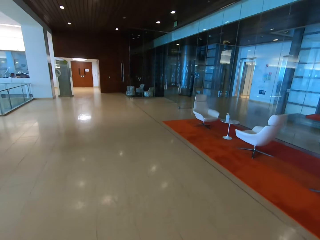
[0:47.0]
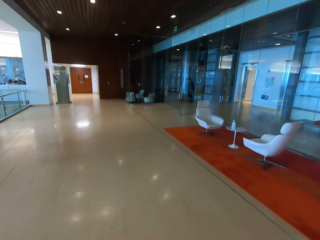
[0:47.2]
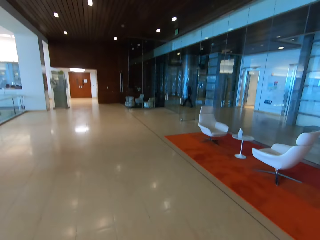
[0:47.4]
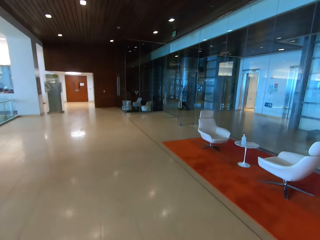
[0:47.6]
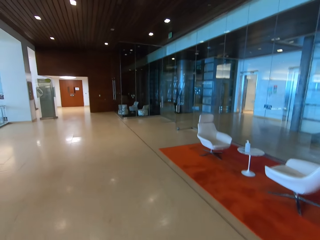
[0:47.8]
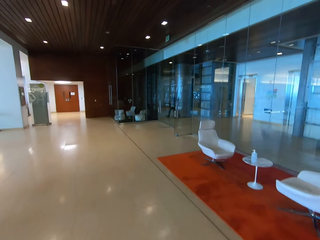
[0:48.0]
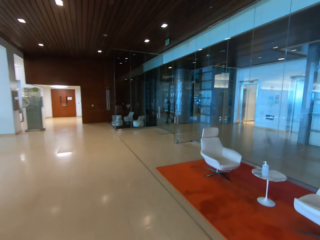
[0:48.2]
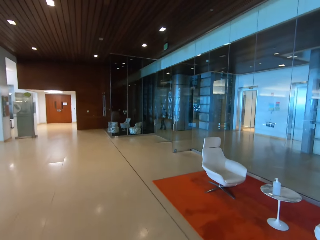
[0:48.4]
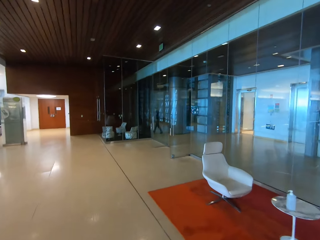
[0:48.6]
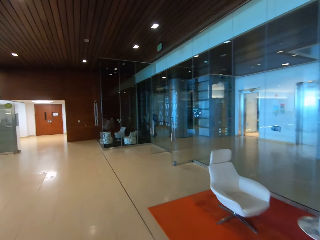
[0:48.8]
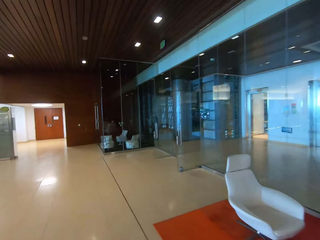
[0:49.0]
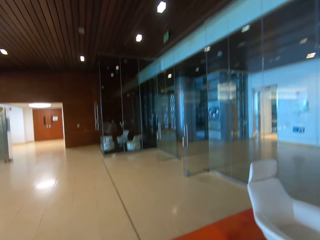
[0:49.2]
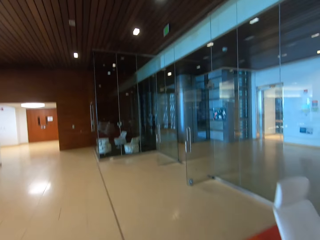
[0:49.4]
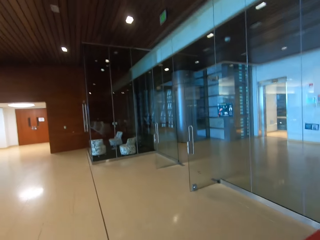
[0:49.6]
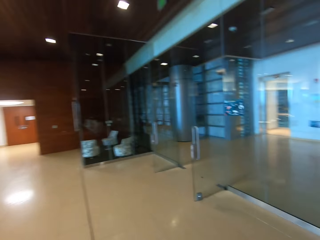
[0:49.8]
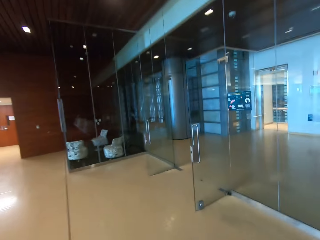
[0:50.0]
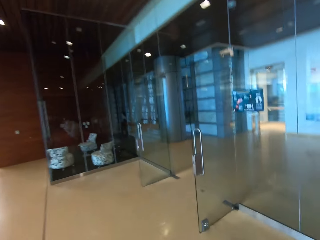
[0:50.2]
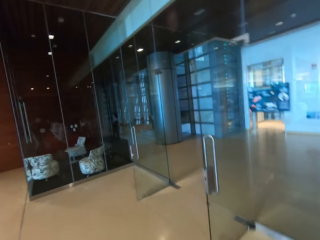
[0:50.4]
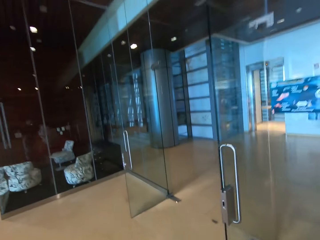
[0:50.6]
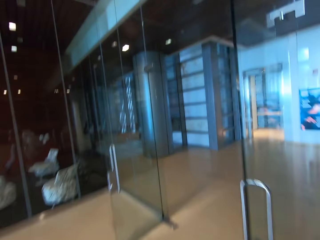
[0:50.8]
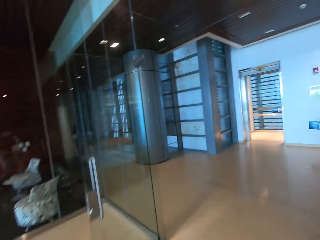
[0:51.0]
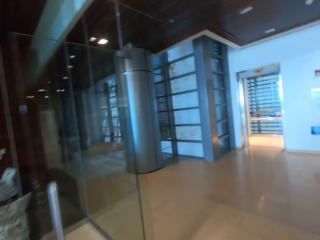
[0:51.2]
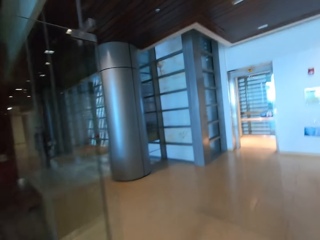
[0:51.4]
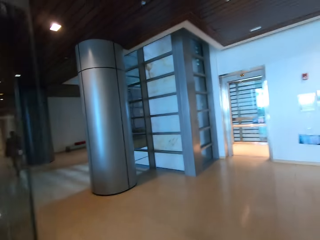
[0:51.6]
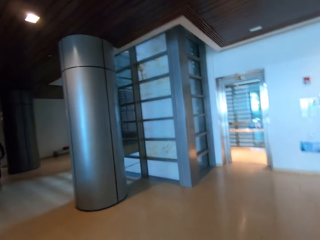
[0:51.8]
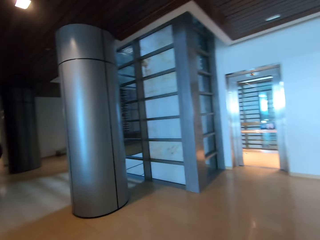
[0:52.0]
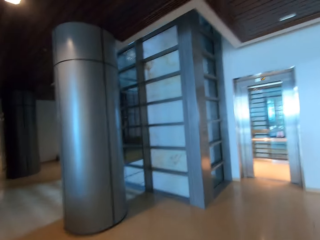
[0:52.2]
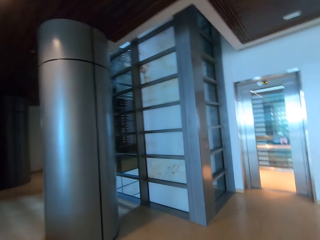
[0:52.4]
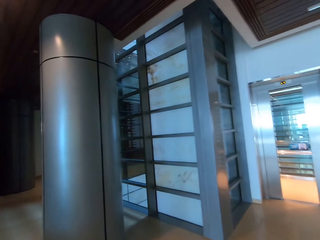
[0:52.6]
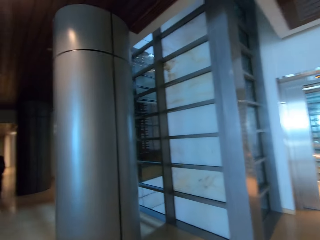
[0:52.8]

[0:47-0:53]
A man steps forward. The camera wearer walks around.

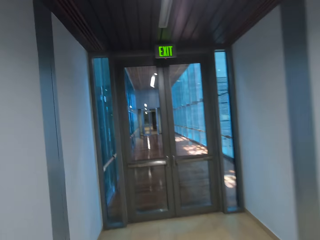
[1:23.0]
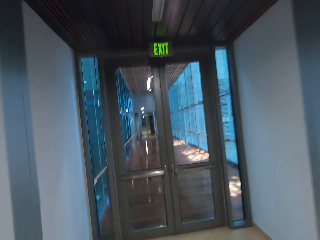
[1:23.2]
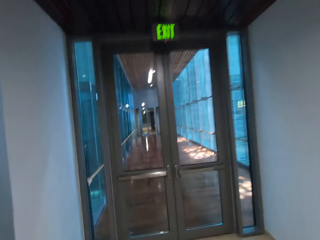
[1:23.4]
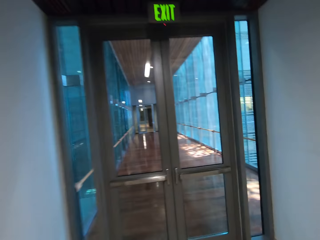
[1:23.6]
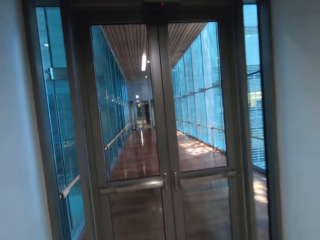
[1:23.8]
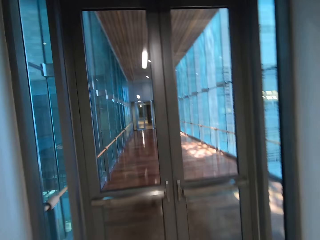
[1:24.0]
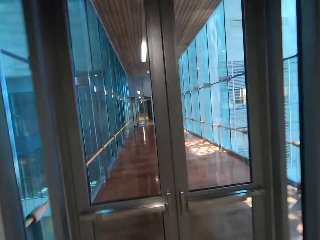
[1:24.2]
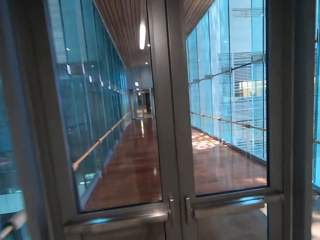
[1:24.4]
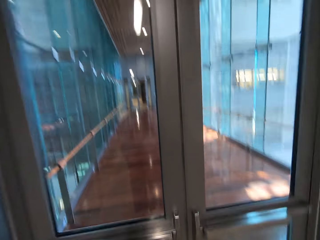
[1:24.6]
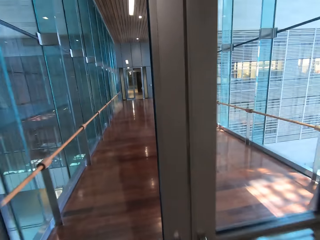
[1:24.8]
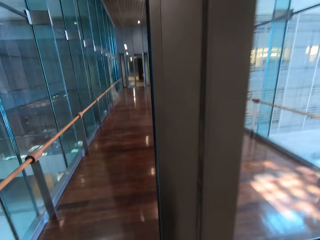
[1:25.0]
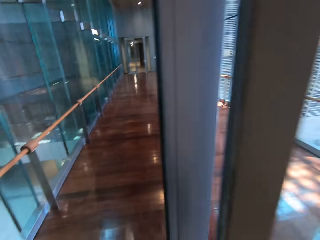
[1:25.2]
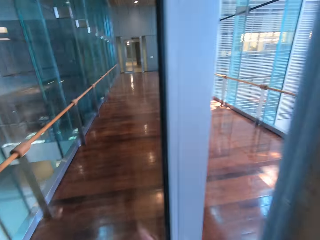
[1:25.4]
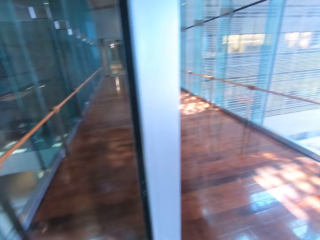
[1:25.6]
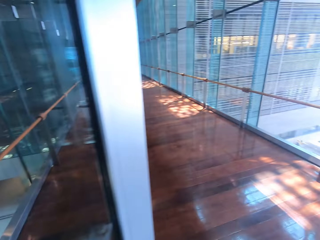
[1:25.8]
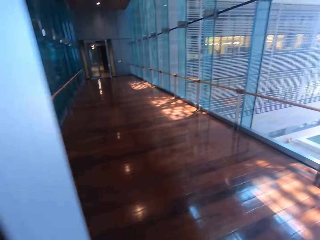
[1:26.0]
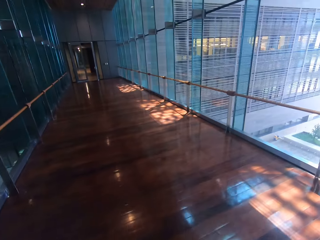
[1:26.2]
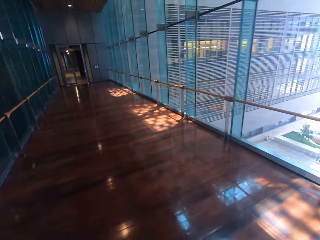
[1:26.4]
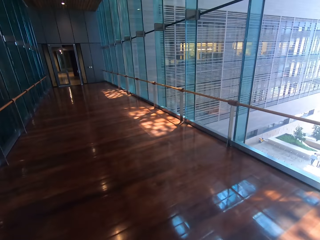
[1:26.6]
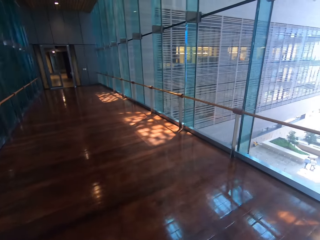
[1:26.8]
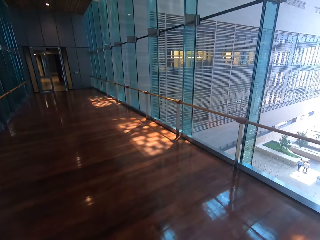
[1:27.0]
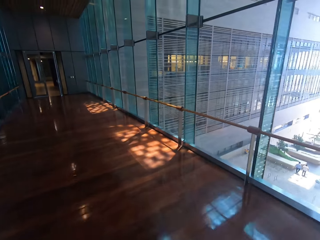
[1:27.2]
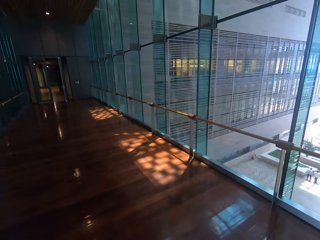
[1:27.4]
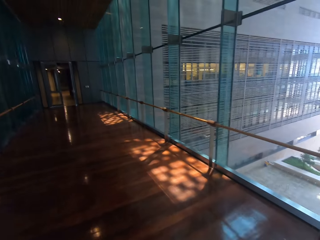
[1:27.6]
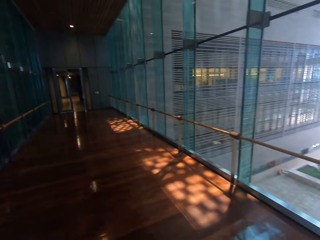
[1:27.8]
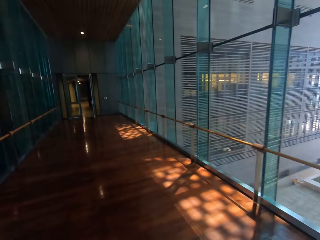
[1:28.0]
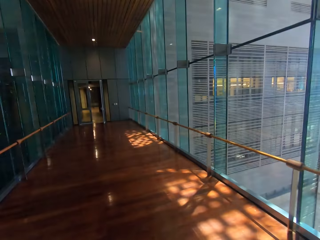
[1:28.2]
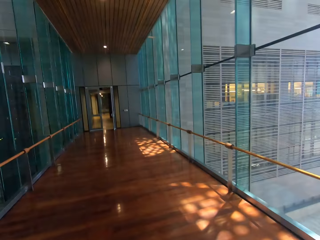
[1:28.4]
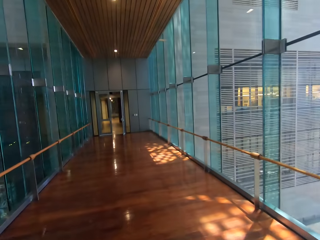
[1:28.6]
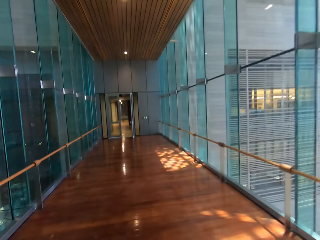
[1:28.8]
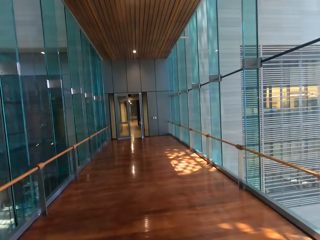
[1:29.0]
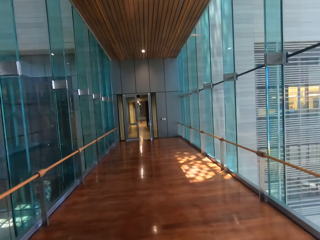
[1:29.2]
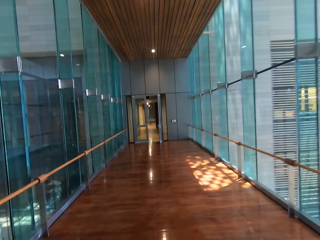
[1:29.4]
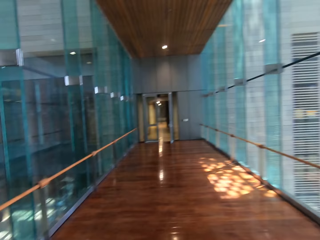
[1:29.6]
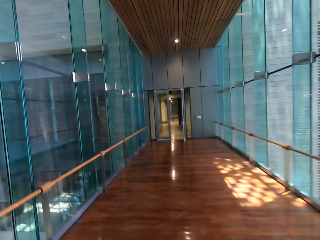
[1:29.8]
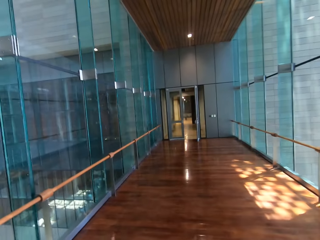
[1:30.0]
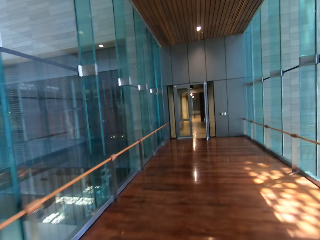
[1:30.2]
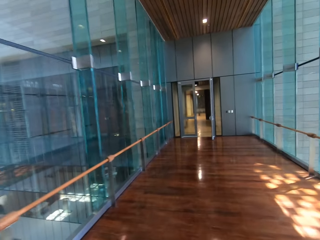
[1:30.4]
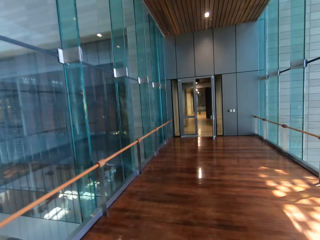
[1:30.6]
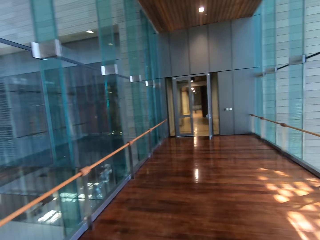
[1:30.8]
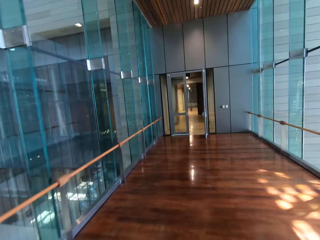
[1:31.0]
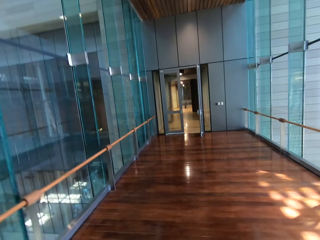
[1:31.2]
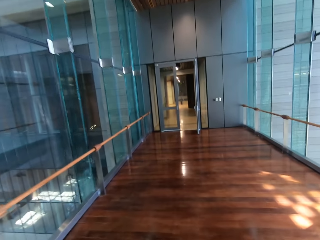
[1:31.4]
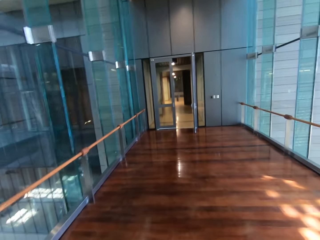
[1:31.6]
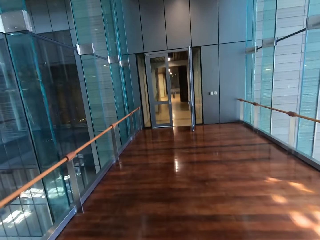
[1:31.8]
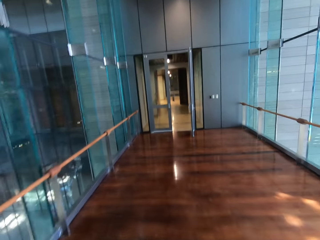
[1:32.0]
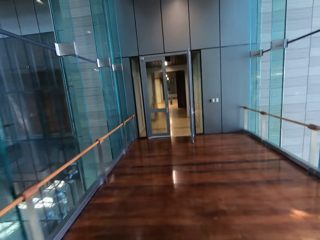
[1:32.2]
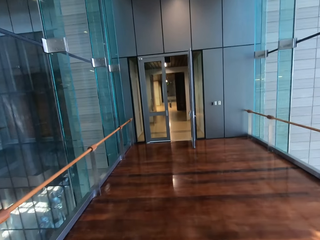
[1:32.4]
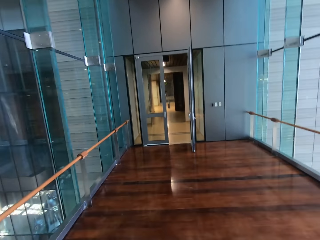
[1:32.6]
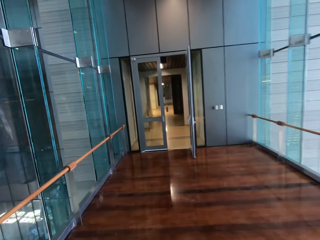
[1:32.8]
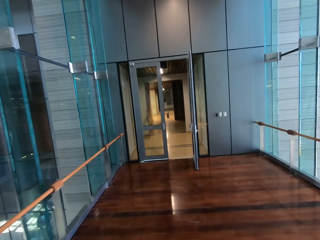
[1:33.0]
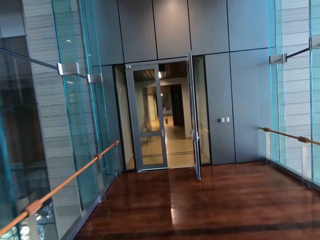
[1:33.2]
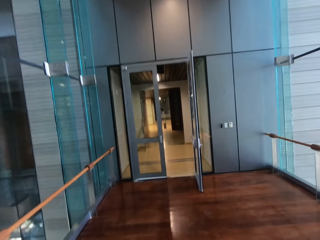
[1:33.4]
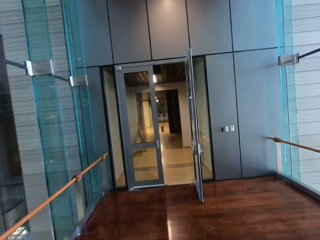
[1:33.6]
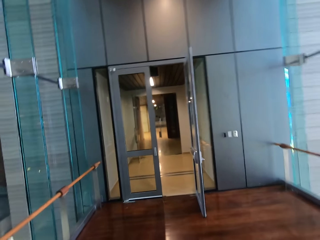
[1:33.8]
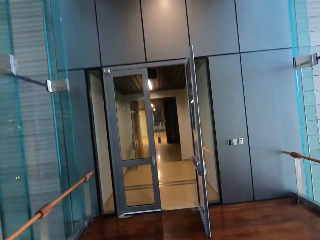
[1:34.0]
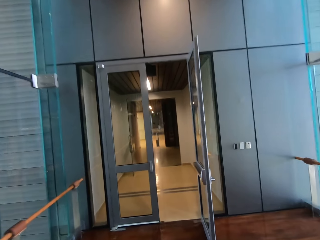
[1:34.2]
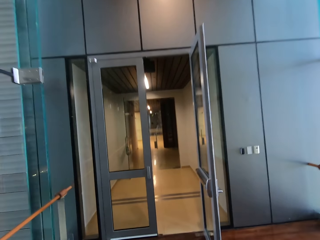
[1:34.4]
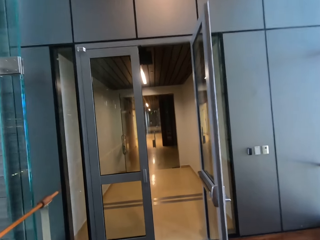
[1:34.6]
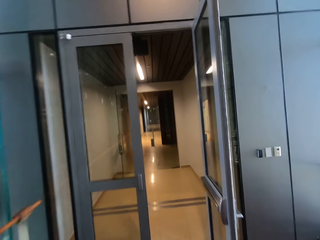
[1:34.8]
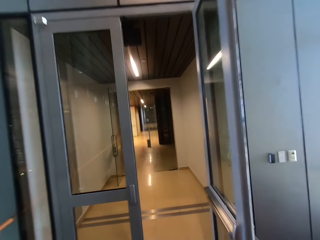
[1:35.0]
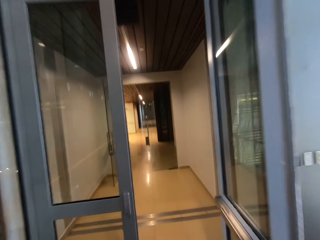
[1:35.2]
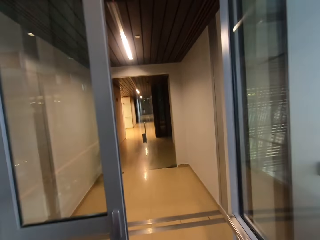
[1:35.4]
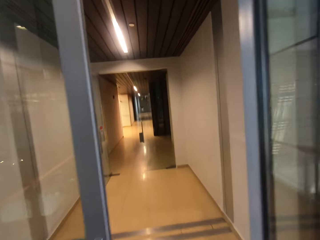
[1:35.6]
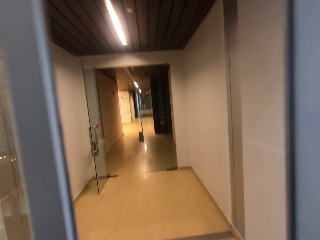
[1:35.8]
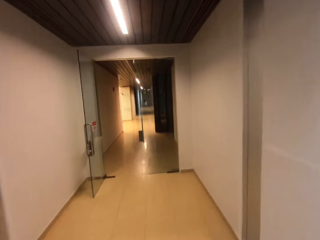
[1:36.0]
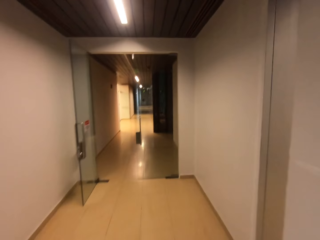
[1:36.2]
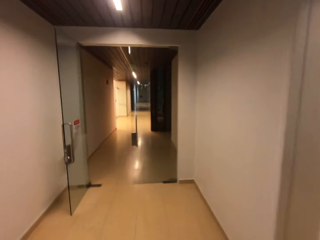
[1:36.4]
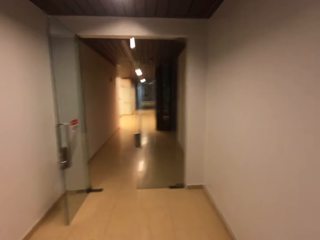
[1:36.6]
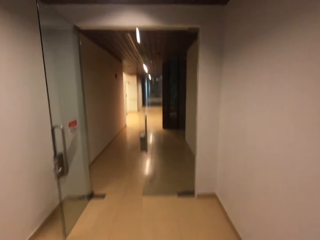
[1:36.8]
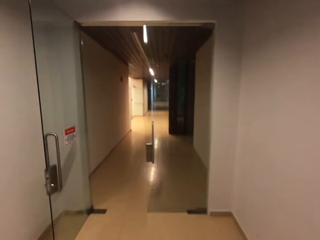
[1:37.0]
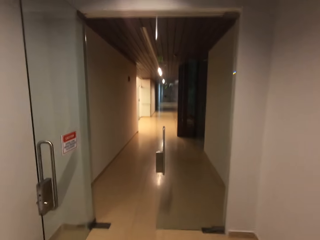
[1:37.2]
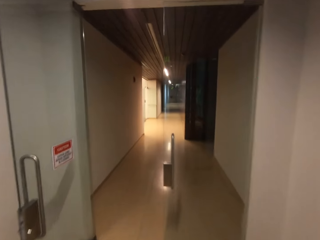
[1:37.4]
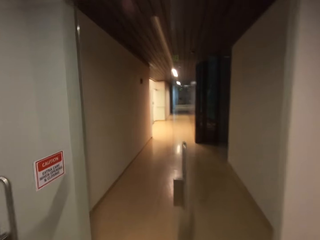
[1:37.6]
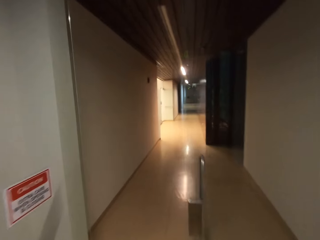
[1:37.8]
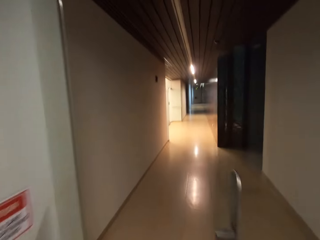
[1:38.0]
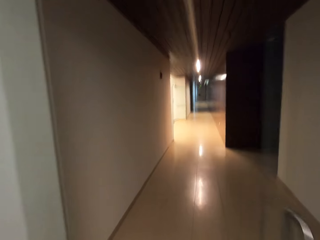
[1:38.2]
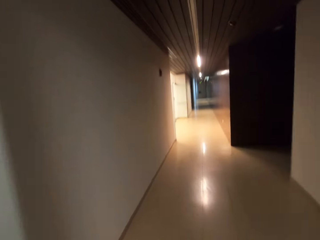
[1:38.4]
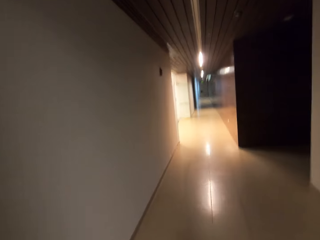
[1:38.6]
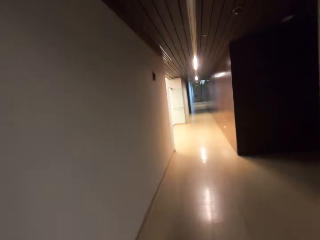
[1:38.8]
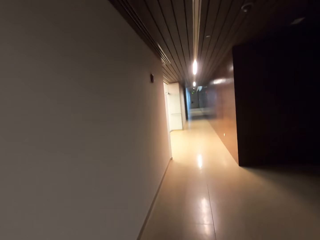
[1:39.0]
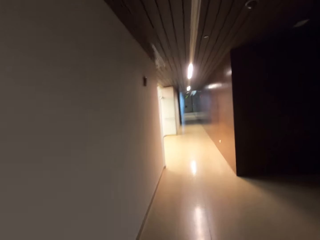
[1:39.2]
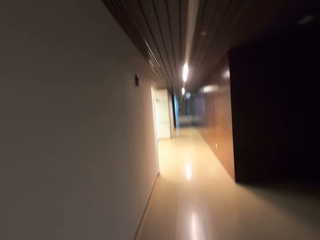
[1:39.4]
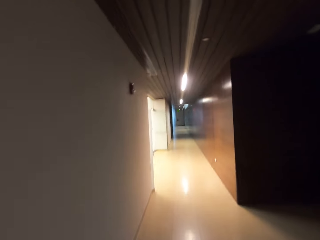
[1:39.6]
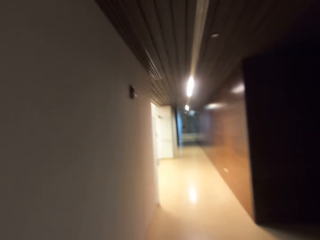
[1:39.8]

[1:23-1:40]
The camera wearer opens the door. A man appears. Another man appears. The camera wearer walks around.
